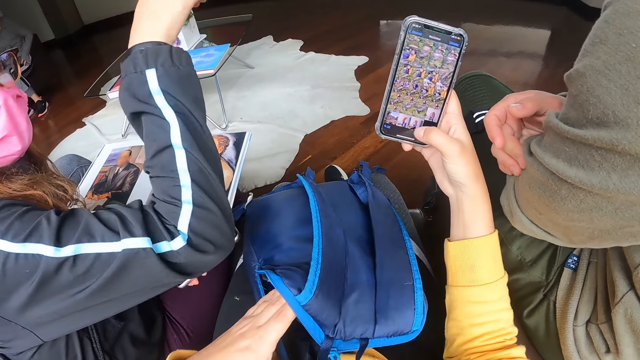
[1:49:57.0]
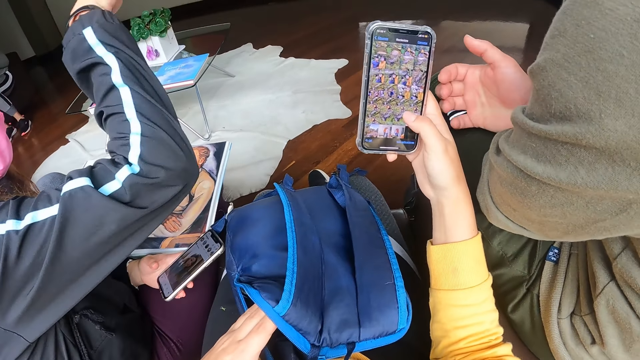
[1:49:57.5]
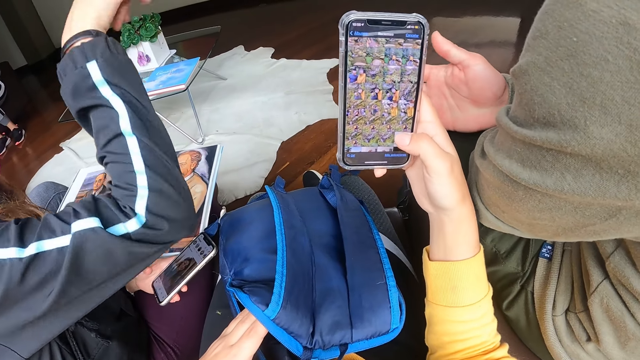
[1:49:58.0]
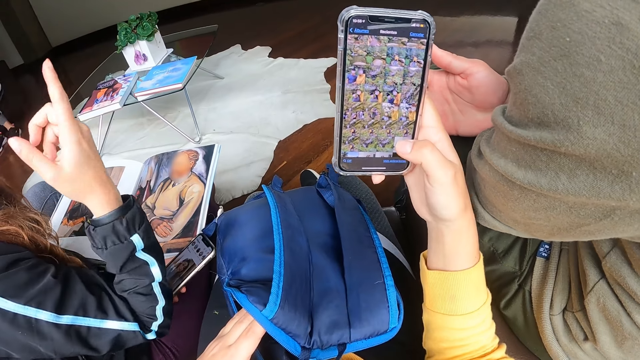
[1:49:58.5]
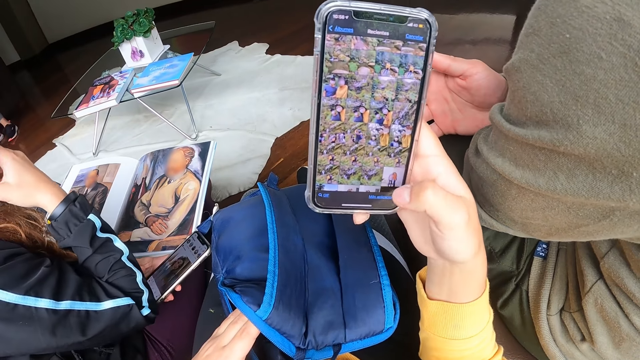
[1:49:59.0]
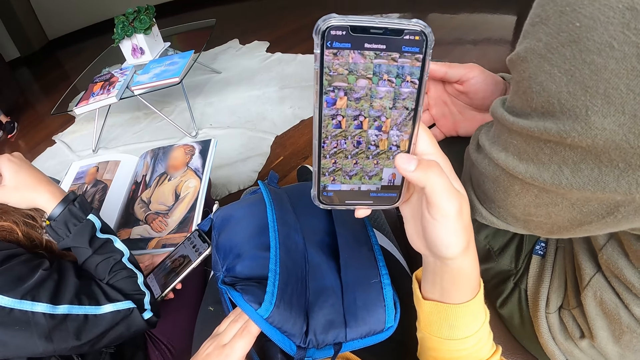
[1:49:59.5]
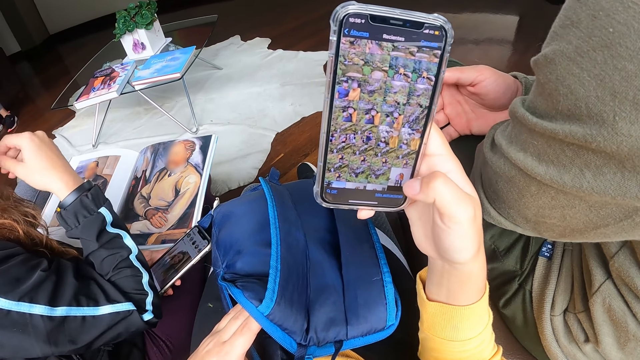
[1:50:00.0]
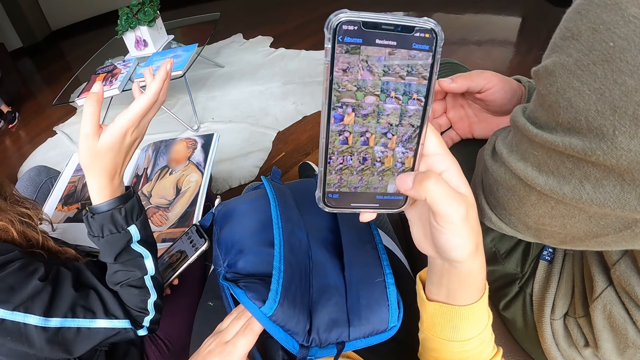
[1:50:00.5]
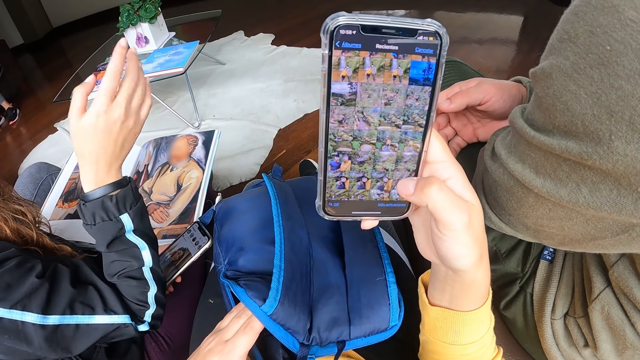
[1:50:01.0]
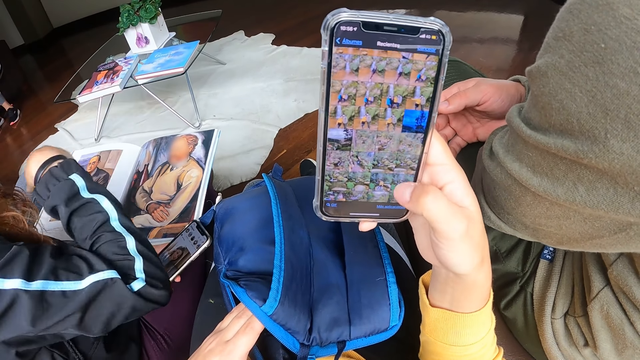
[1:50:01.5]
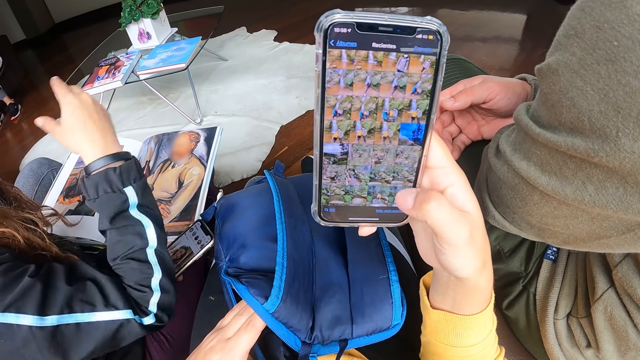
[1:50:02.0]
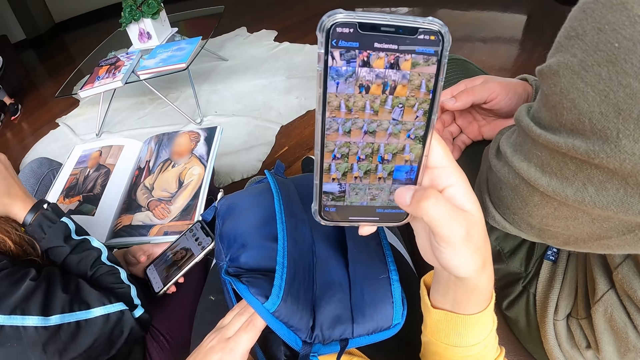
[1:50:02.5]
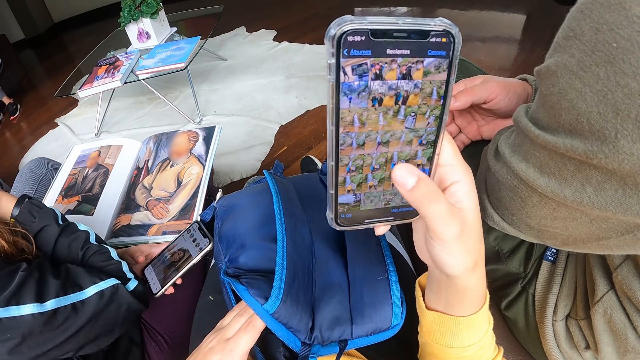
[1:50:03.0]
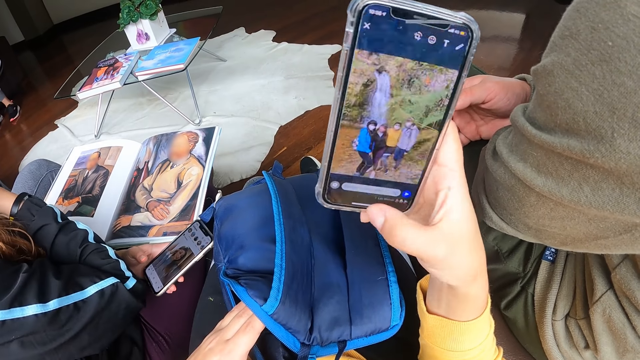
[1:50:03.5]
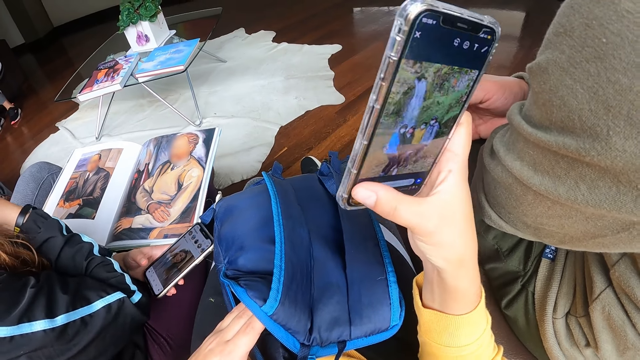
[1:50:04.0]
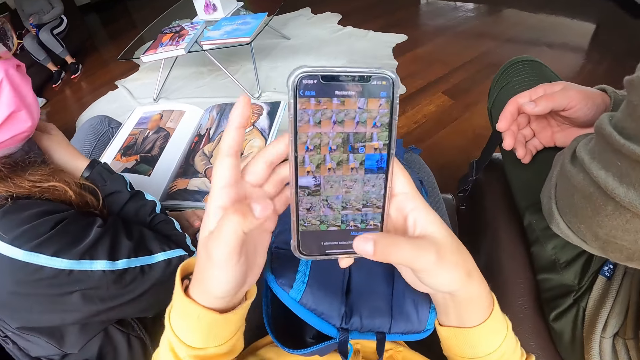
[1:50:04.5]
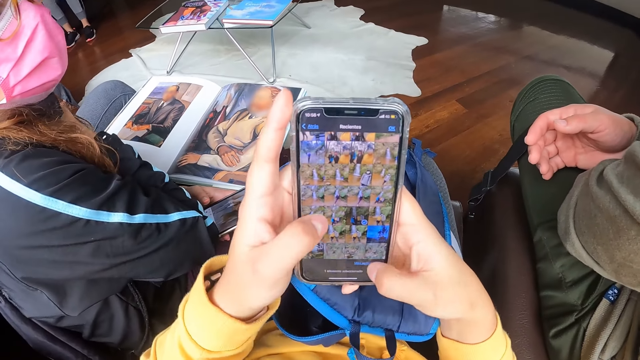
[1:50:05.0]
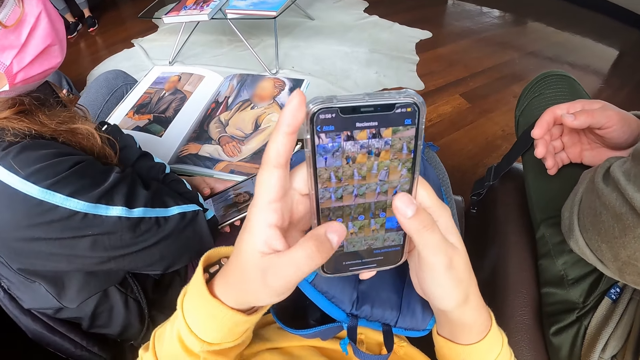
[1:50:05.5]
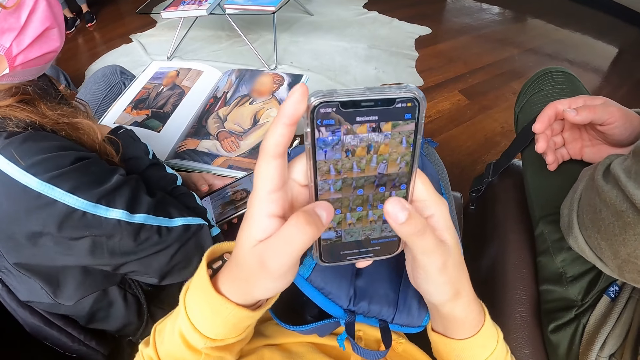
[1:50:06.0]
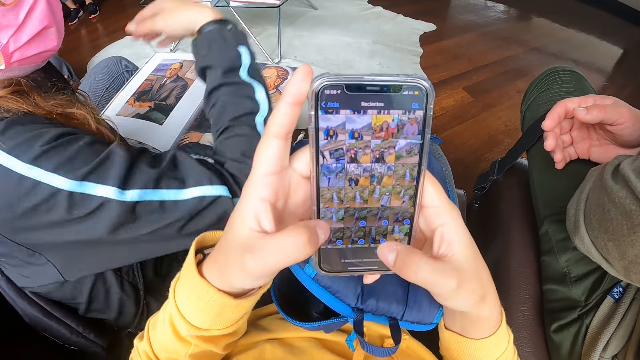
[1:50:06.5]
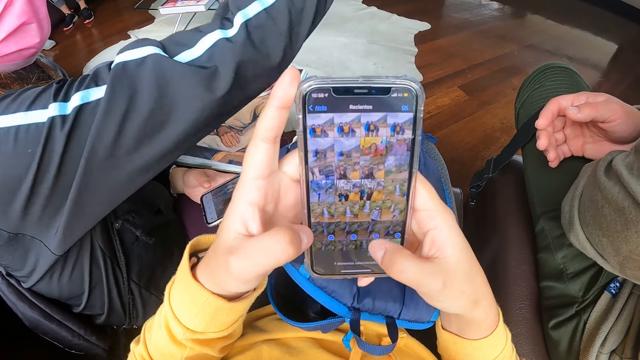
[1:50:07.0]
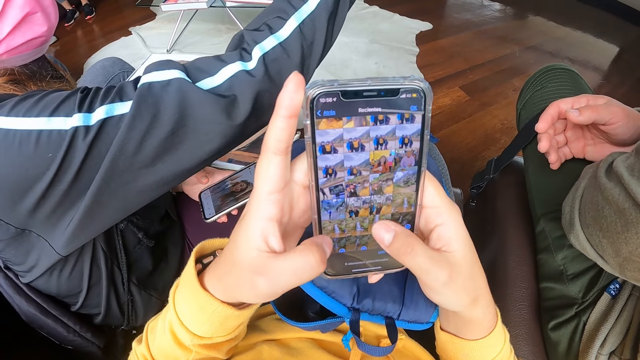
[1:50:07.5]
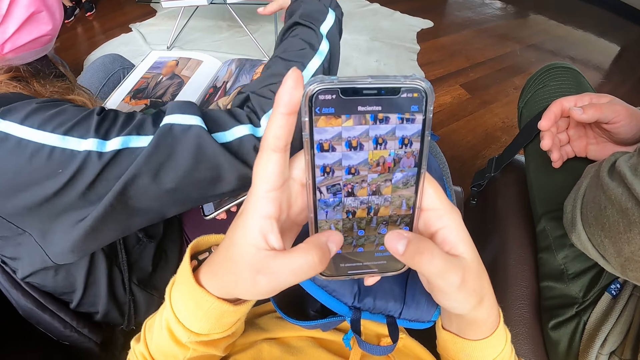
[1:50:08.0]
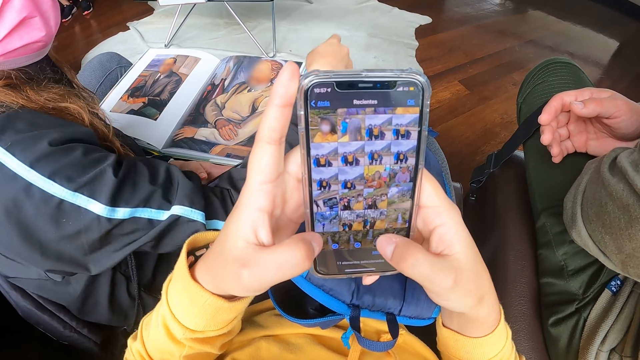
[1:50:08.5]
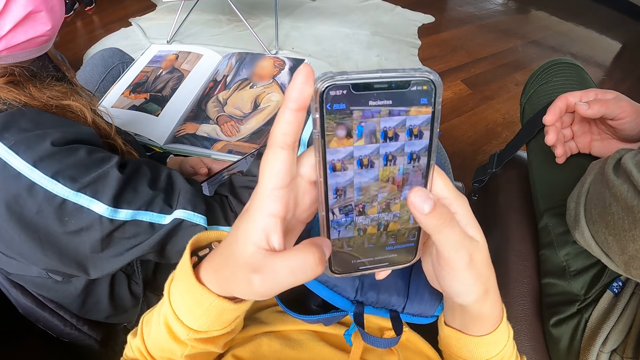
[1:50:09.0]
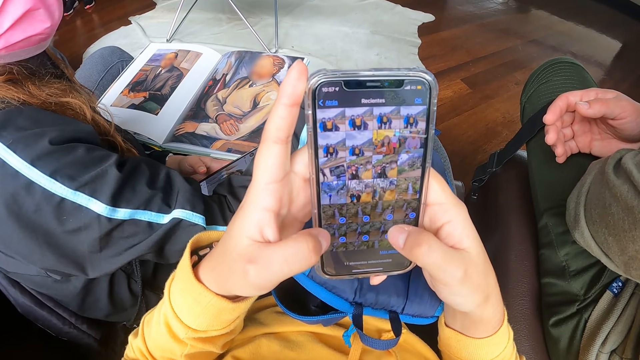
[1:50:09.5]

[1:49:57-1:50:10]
A woman raises a hand. A man gestures with his right hand. The camera wearer holds the phone. The man stretches a hand. The woman moves a hand. The camera wearer clicks a photo. He operates the phone with both hands. He operates the phone with his hands and holds the phone with his hands. He marks a photo. The woman lifts a hand. The camera wearer marks a photo.

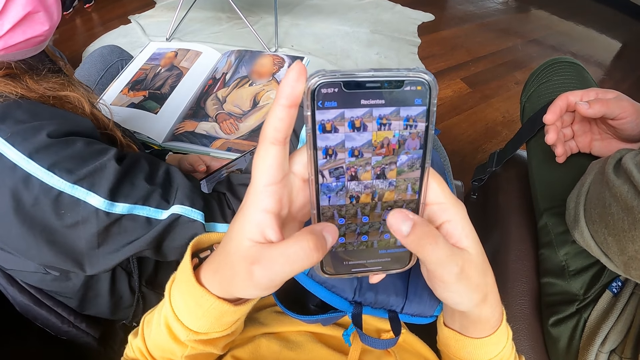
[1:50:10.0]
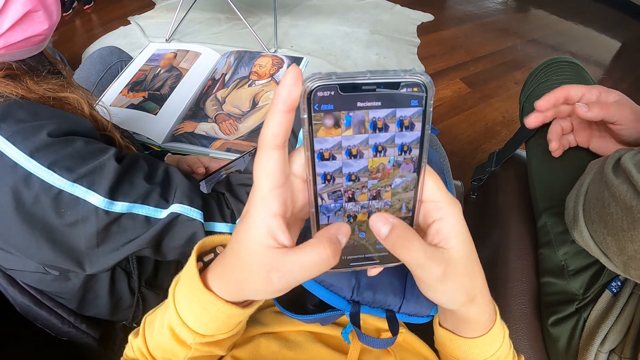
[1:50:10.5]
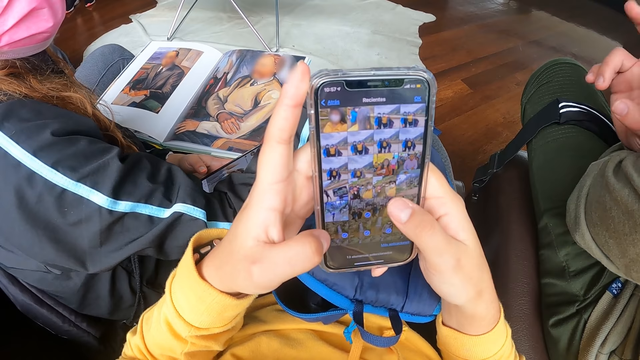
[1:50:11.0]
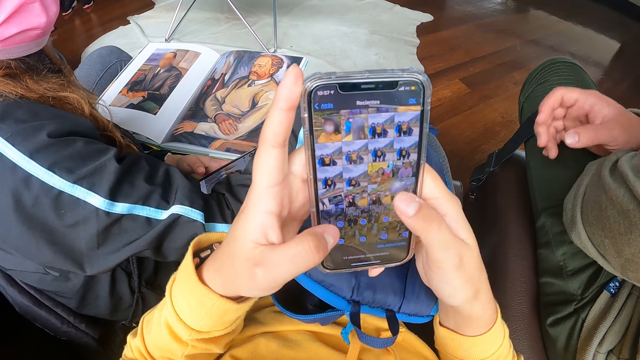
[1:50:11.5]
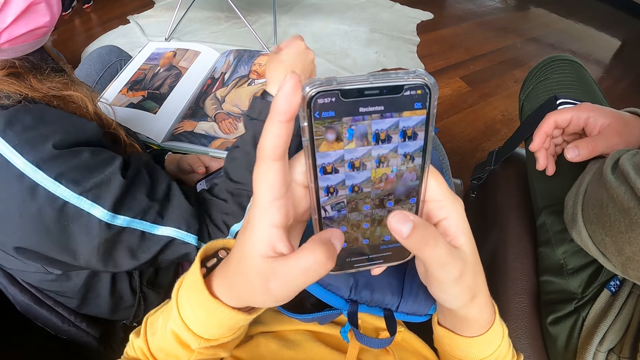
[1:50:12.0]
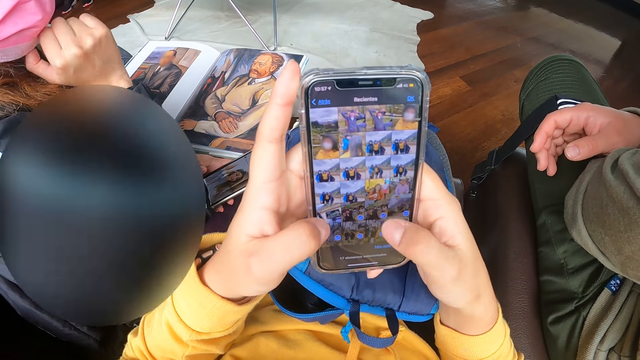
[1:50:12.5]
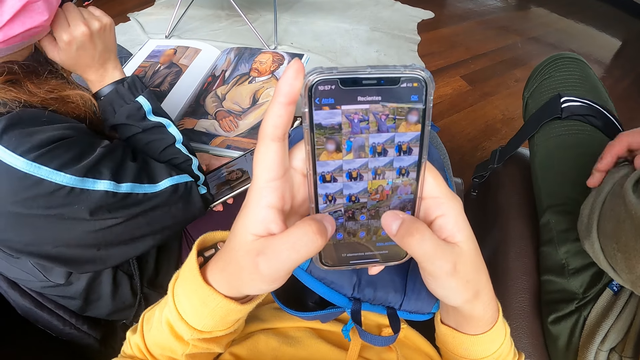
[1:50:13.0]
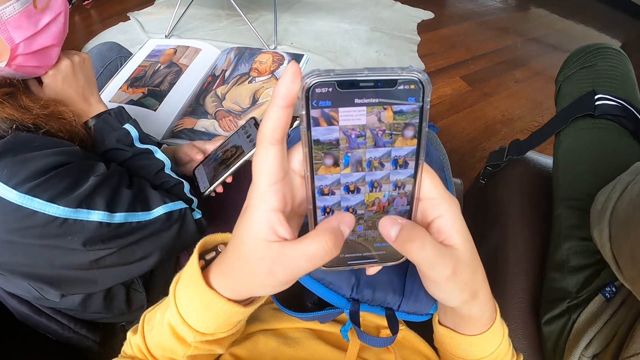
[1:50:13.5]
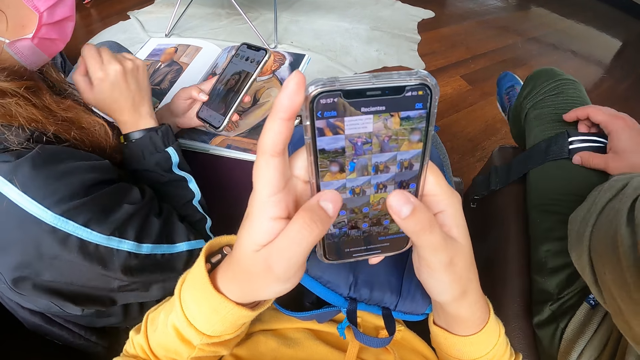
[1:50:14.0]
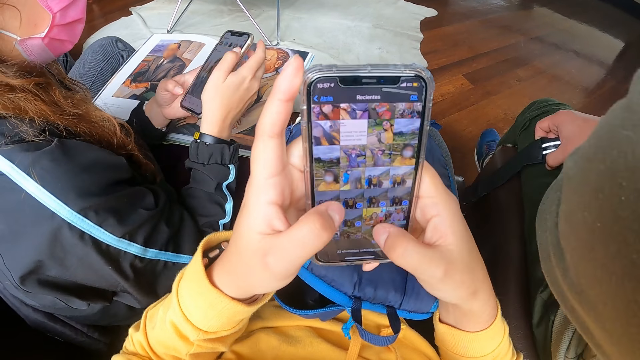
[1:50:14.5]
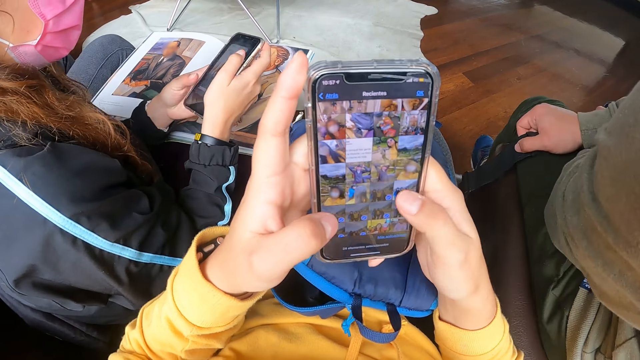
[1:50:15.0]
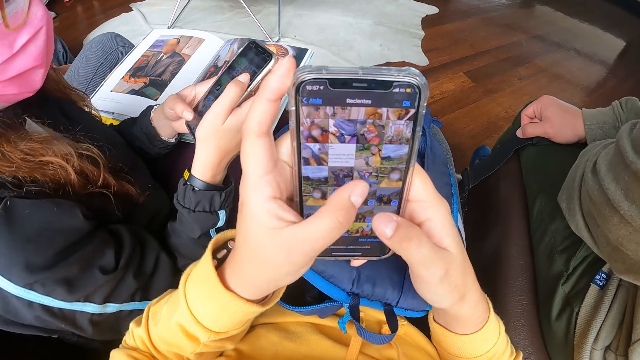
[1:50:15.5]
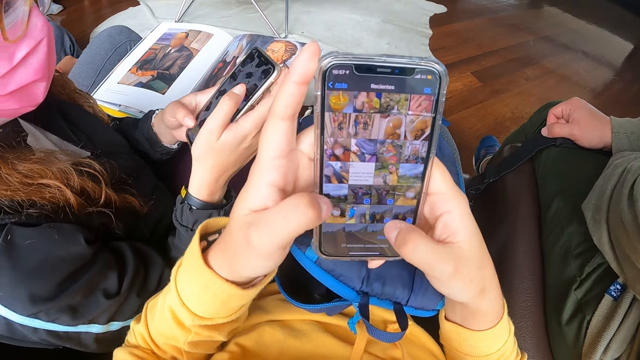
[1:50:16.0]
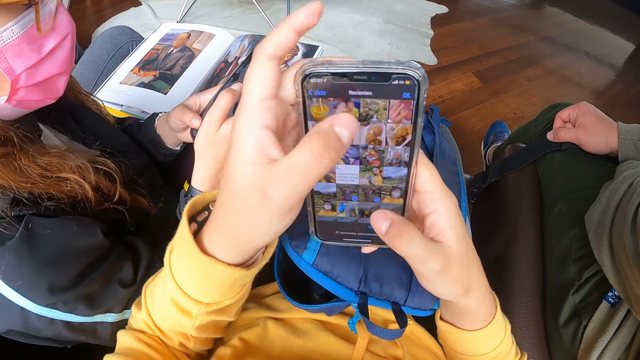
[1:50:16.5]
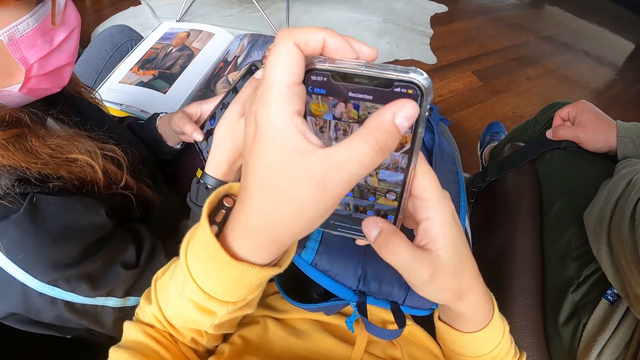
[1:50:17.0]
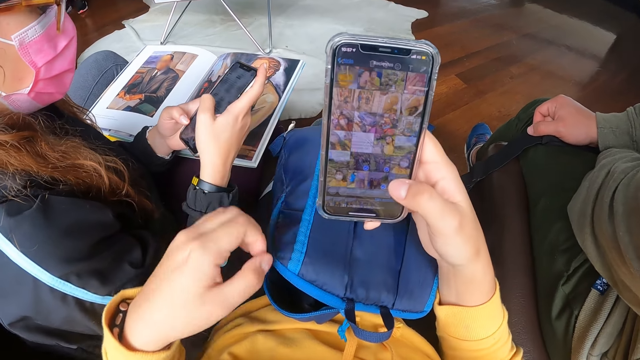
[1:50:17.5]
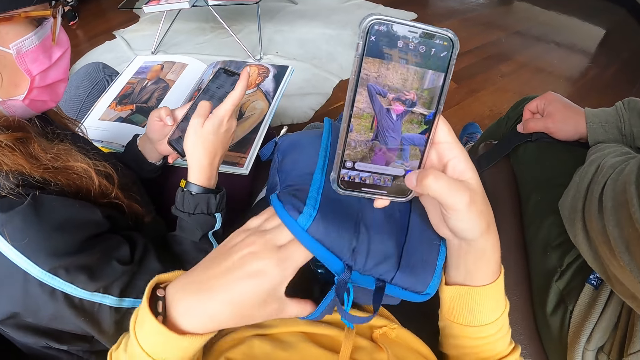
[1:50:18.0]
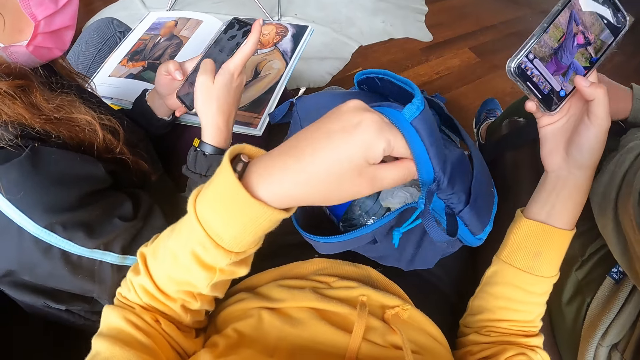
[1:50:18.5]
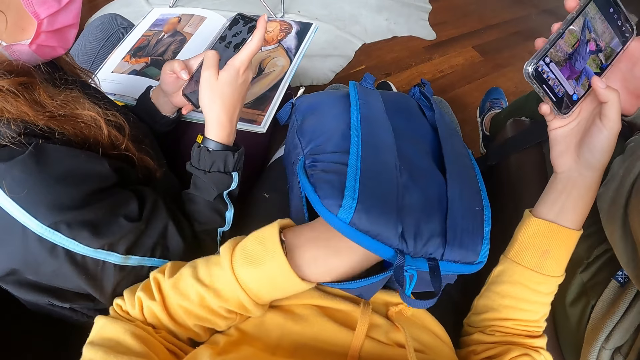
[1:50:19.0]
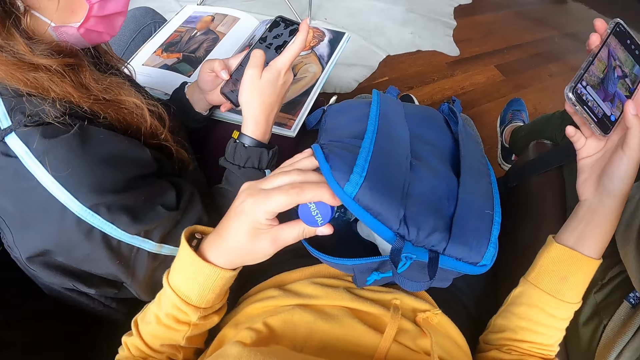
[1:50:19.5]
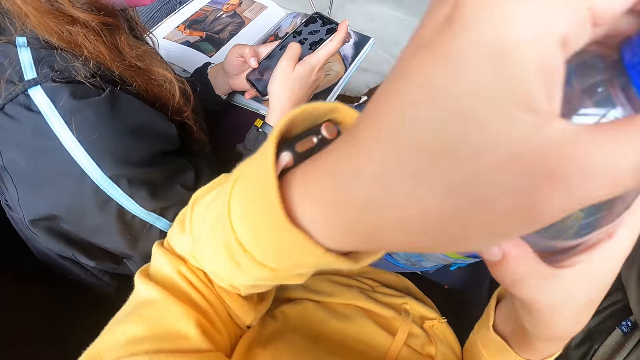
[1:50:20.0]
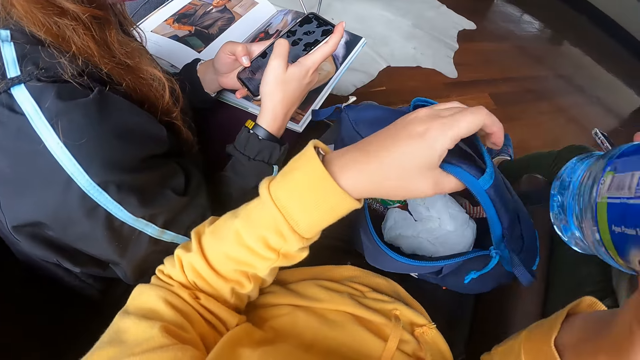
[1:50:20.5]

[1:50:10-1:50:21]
The camera wearer scrolls photos. A man moves a hand. The camera wearer marks a photo. A woman operates the phone with her hands and scrolls the phone. The camera wearer marks a photo. He clicks the phone. He holds the phone with his right hand. He operates the phone with his right hand. He opens the backpack with his left hand. He takes a bottle of water from the backpack with his left hand. He passes the phone to the man with his right hand. He holds the bottle with both hands. He drops the bottle beside him with his right hand. He holds the backpack with his left hand.
